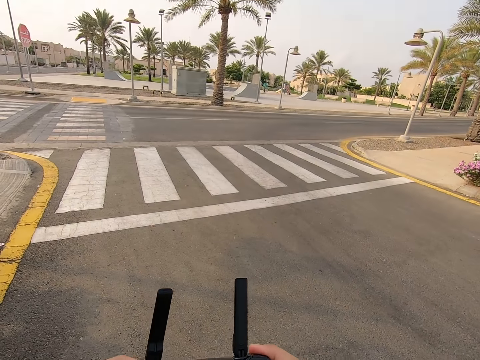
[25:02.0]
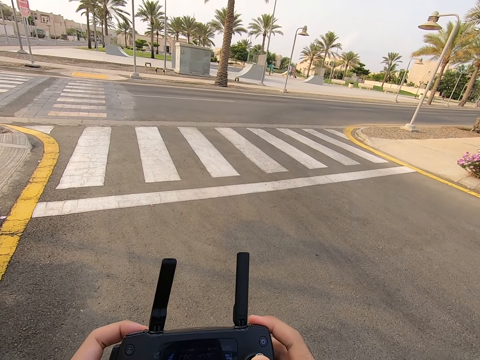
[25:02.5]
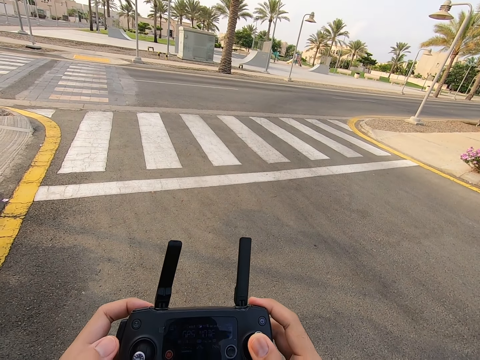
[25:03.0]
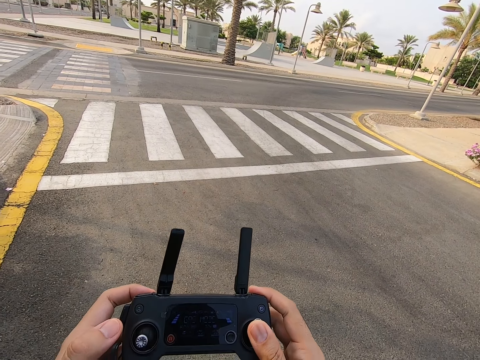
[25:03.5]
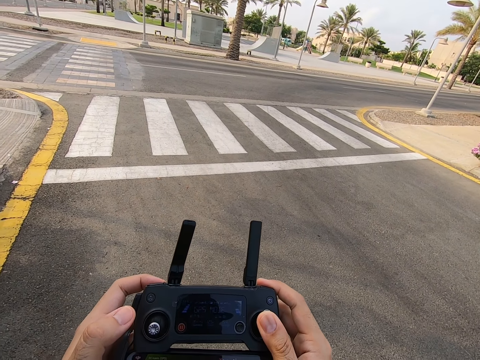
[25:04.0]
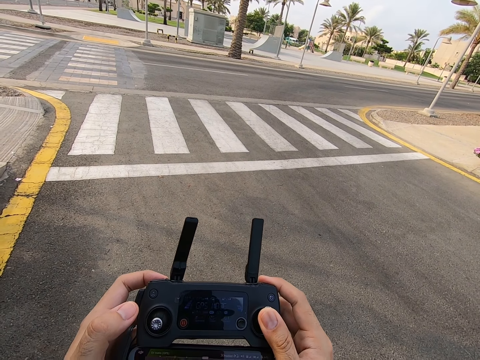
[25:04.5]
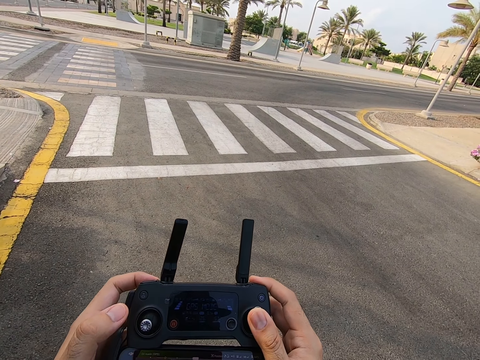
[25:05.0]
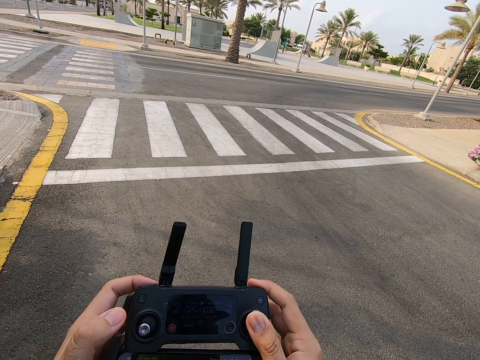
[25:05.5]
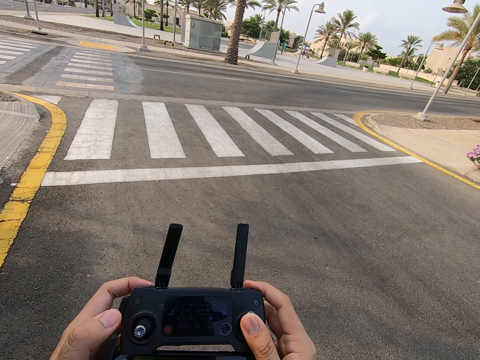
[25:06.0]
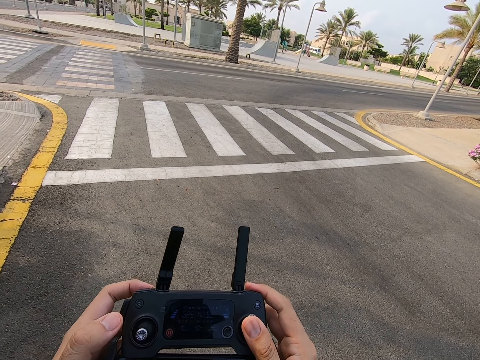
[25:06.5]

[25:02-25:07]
The camera wearer presses the drone controller.

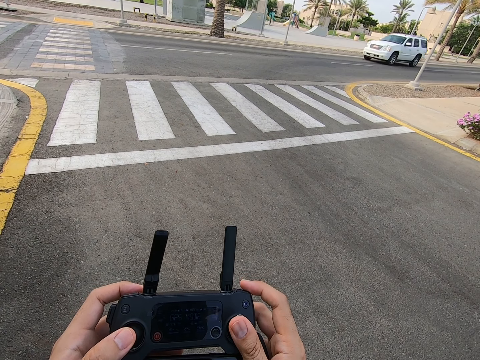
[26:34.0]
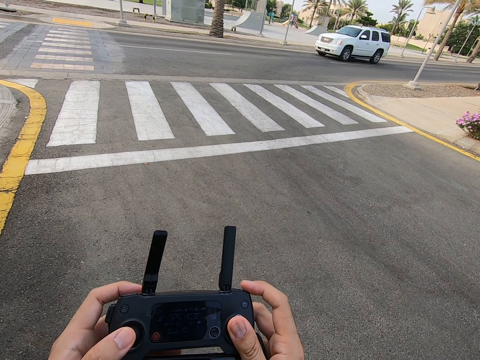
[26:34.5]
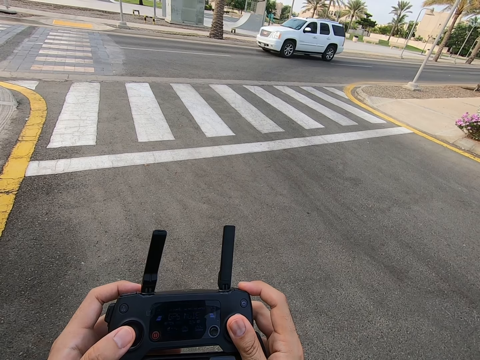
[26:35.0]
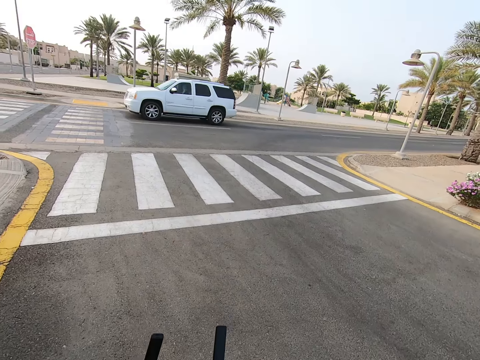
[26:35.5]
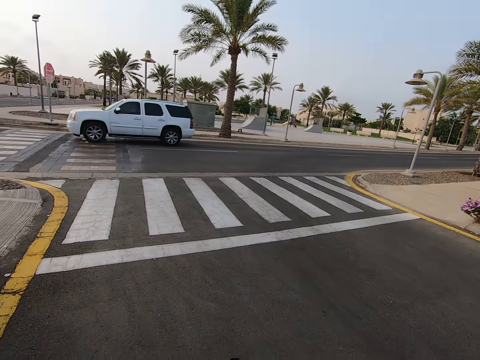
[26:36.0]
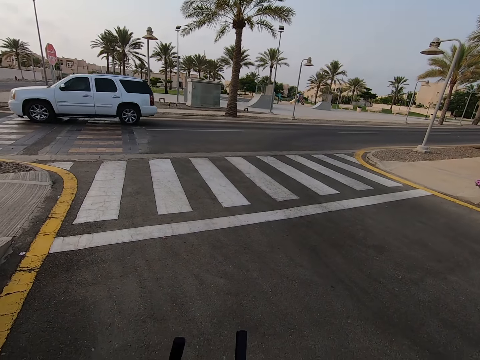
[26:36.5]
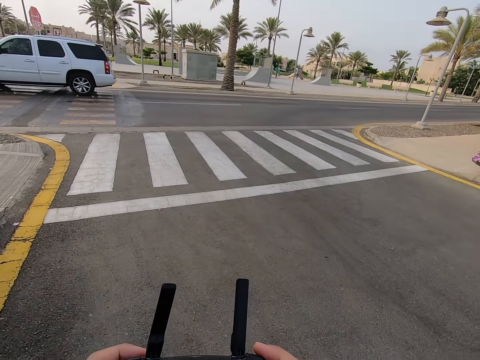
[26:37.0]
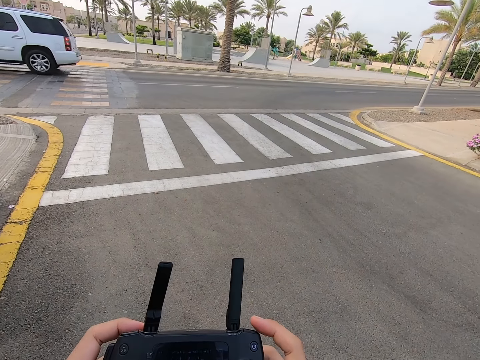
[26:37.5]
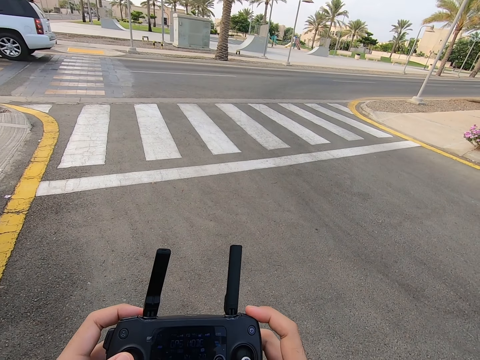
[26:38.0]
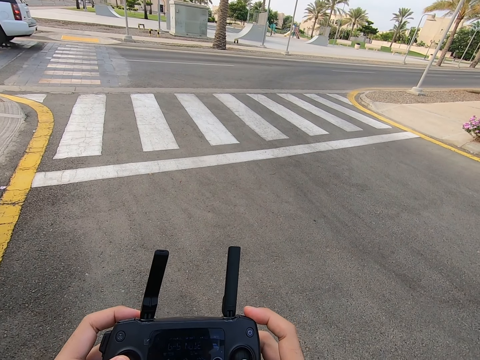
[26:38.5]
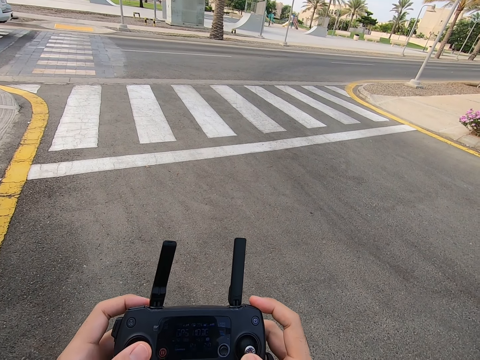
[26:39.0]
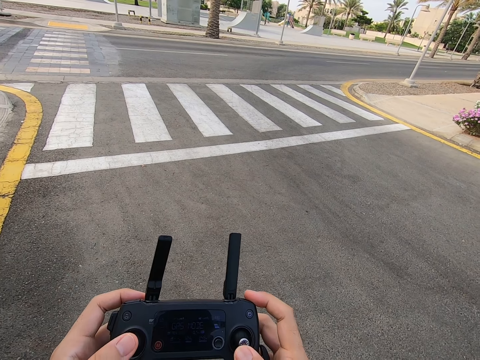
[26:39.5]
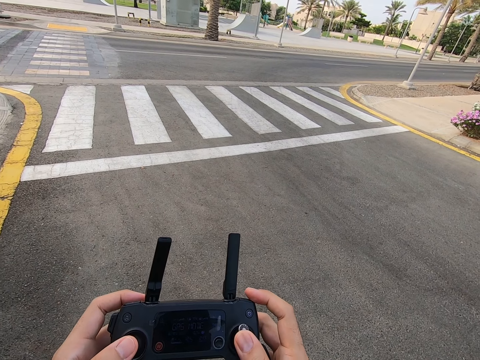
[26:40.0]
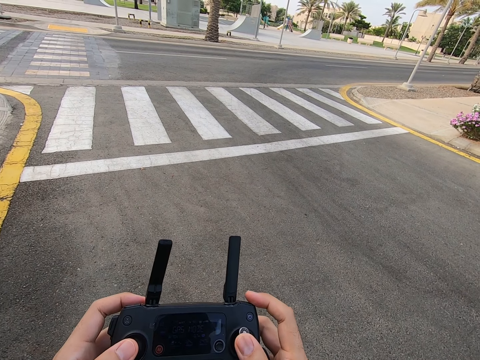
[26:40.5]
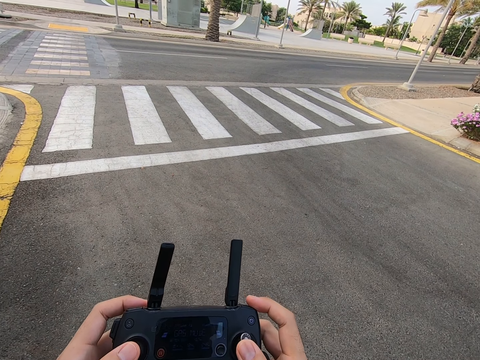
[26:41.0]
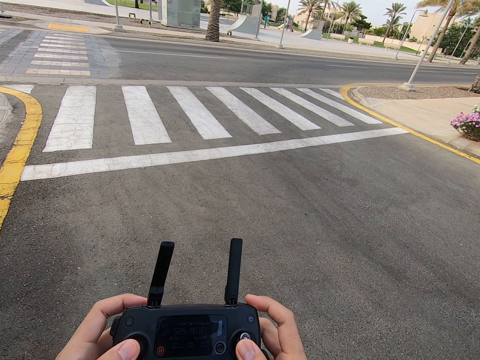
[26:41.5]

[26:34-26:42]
The camera wearer looks around. They press the drone controller.

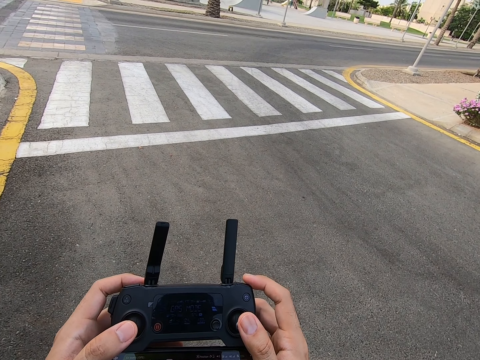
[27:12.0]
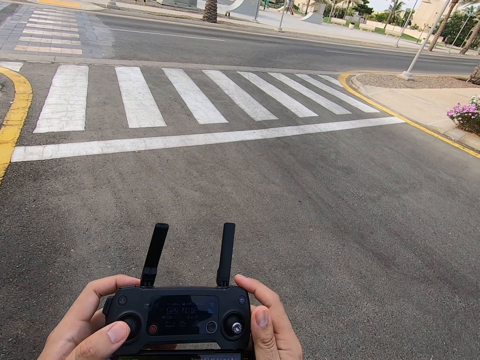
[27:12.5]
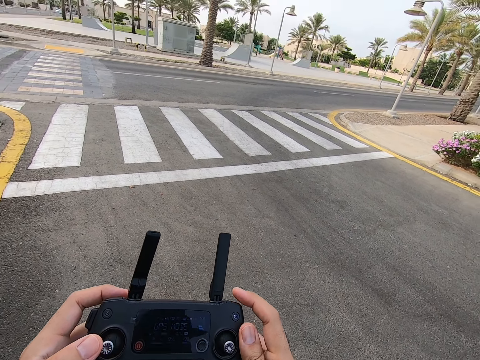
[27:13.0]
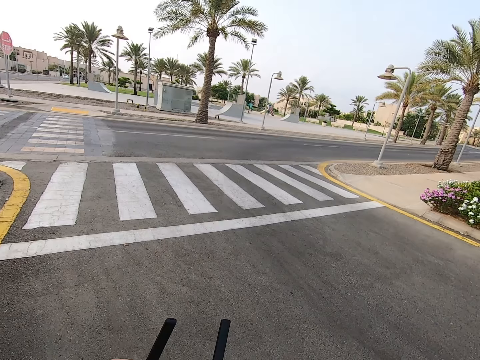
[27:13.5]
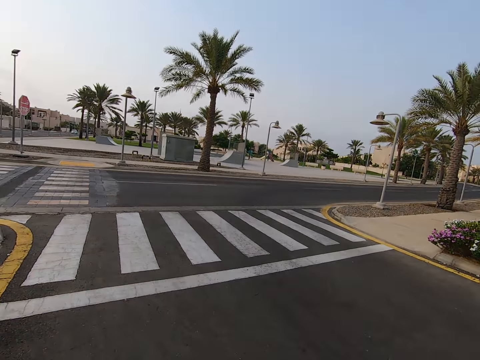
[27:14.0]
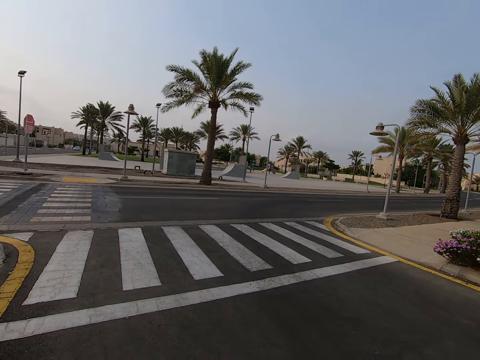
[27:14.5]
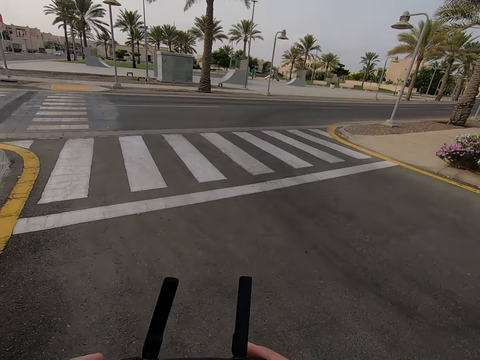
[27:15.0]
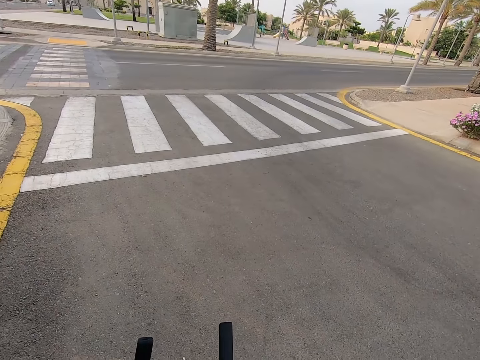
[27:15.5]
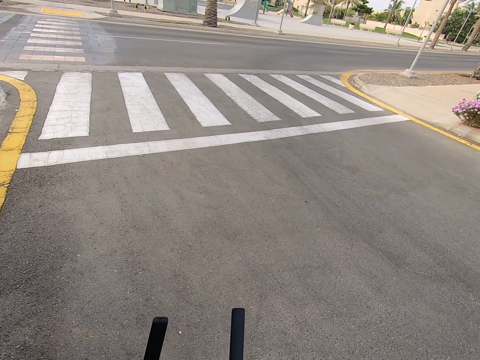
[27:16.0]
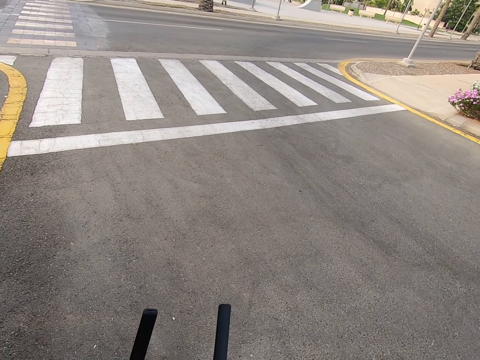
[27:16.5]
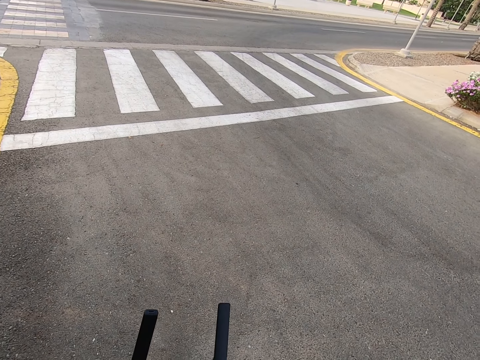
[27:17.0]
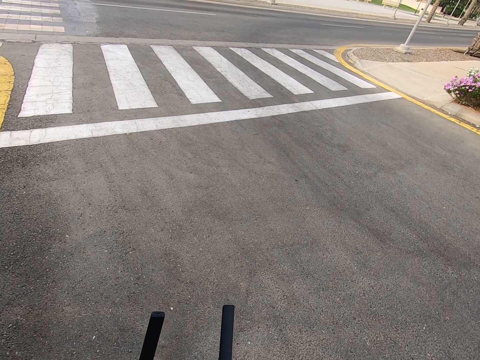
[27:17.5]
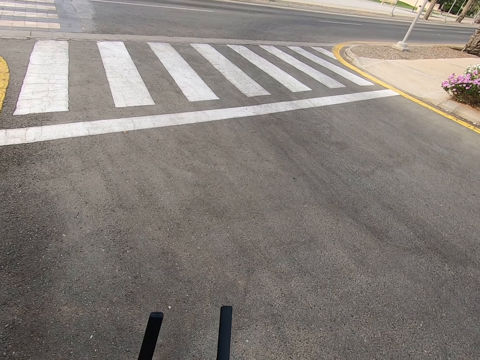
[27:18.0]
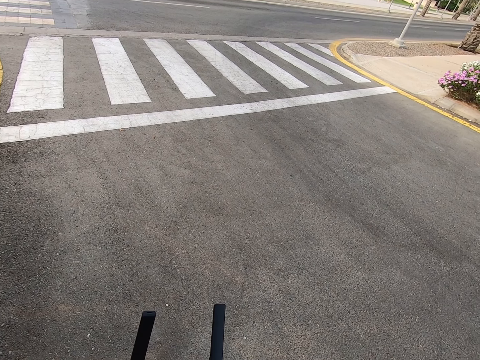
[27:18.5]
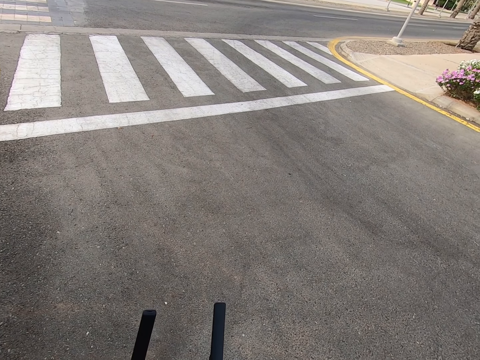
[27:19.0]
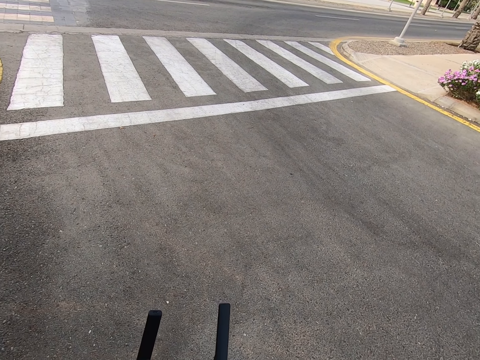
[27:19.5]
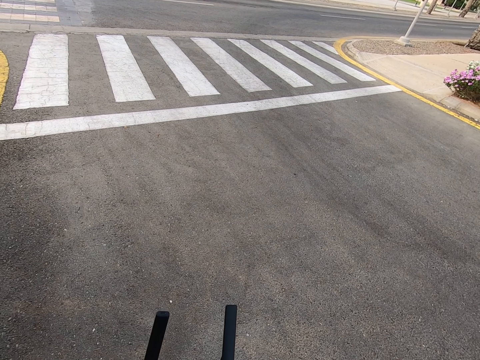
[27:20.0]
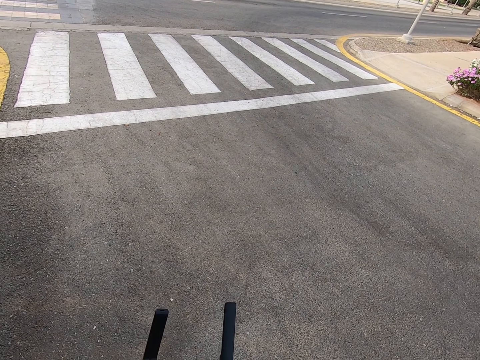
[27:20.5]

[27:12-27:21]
The camera wearer looks around. They press the drone controller. They look at the road.
